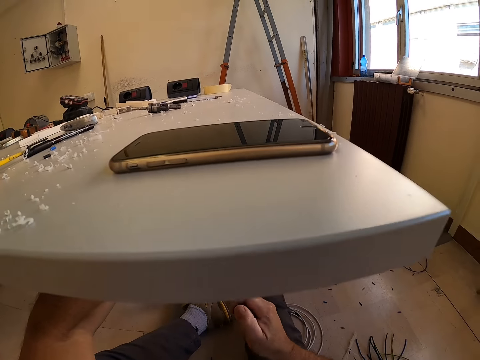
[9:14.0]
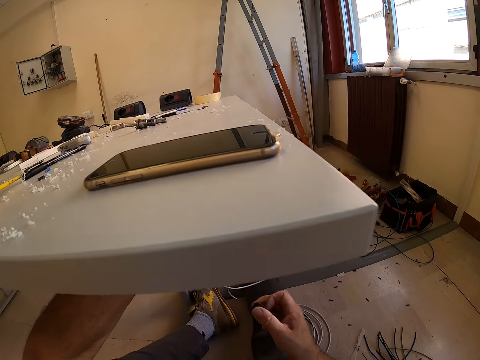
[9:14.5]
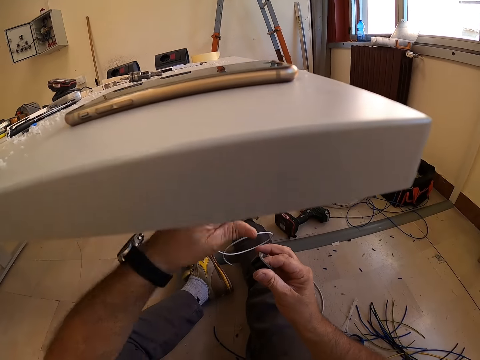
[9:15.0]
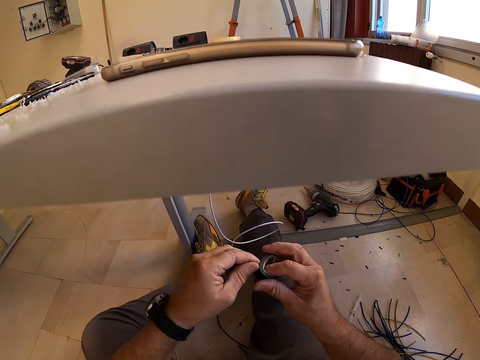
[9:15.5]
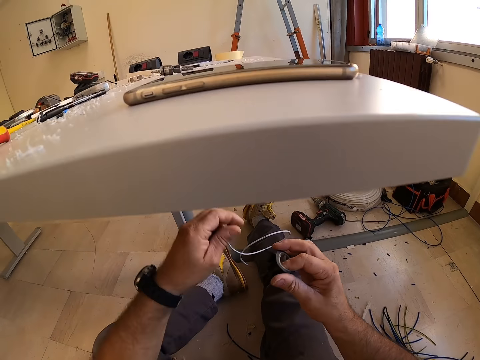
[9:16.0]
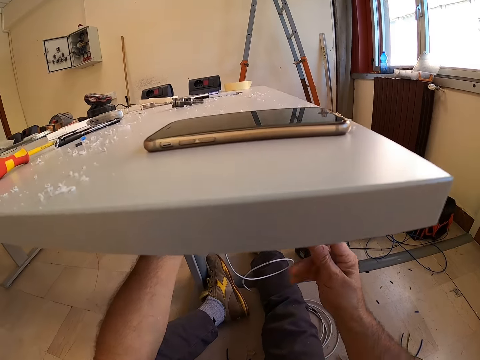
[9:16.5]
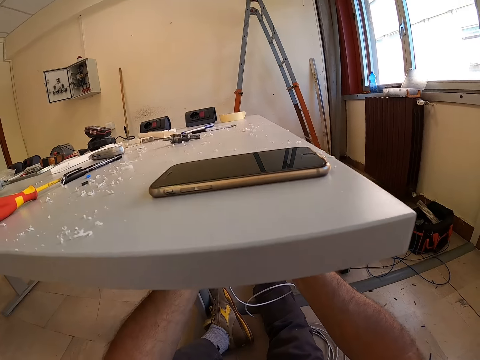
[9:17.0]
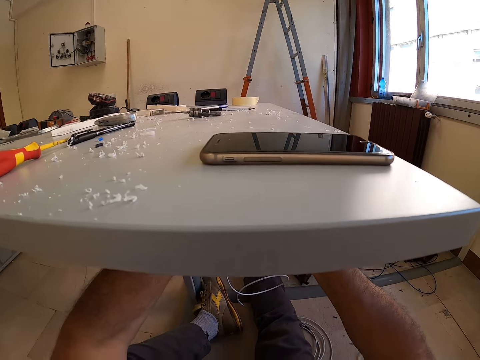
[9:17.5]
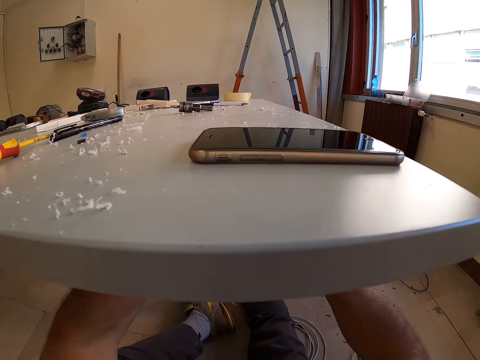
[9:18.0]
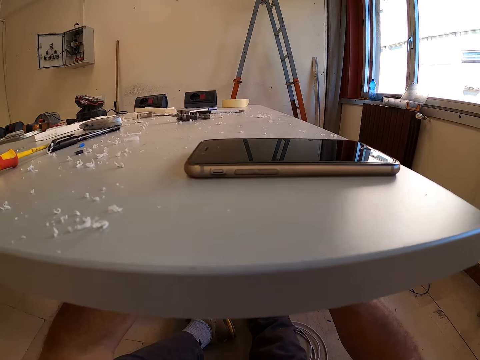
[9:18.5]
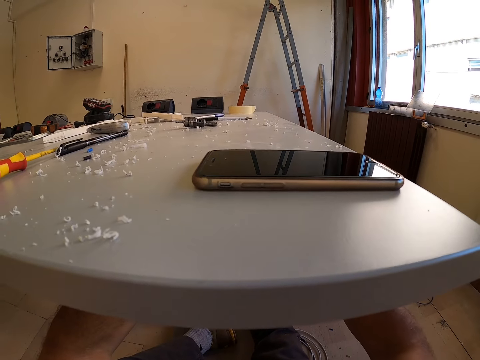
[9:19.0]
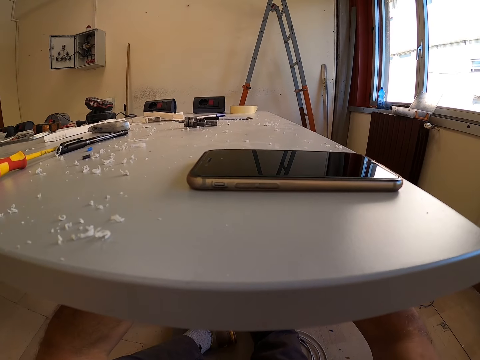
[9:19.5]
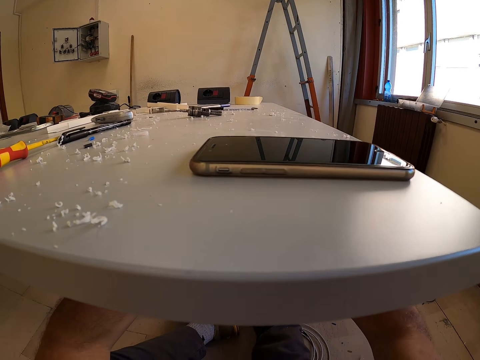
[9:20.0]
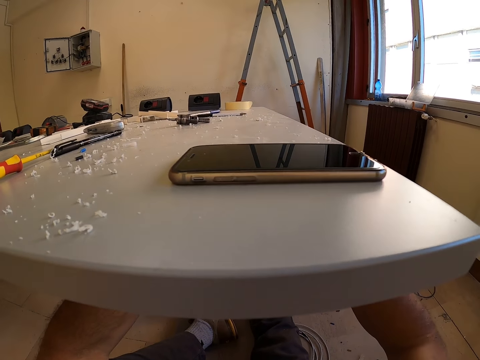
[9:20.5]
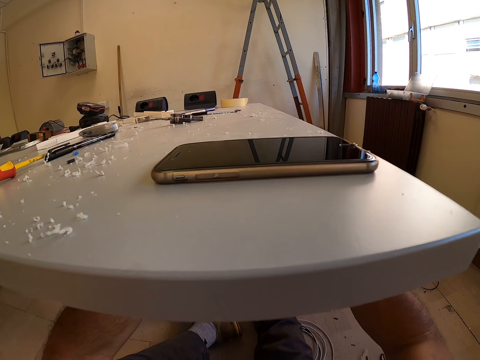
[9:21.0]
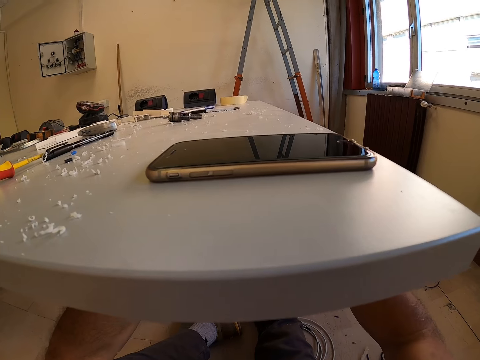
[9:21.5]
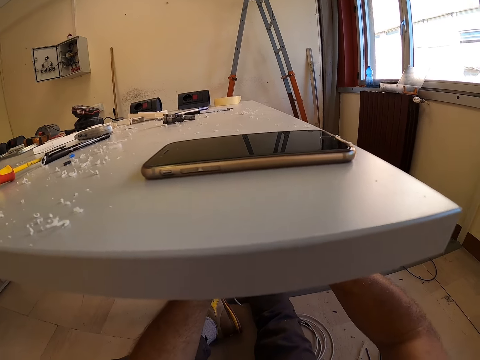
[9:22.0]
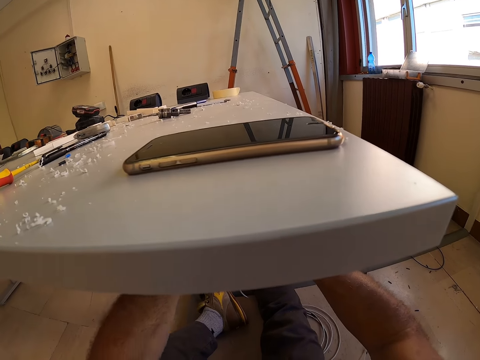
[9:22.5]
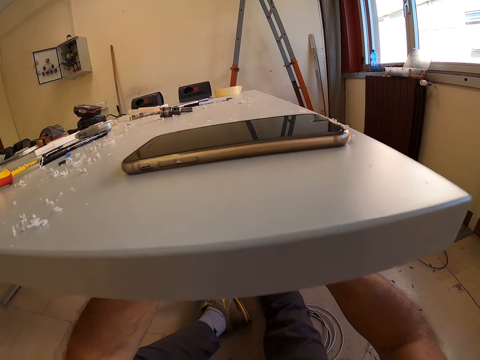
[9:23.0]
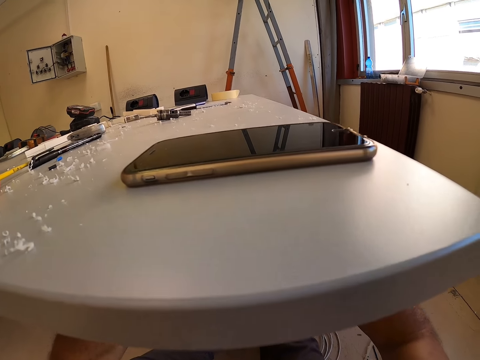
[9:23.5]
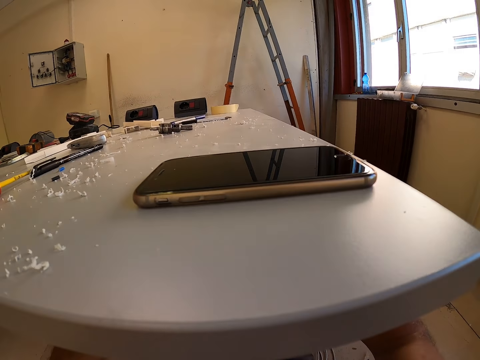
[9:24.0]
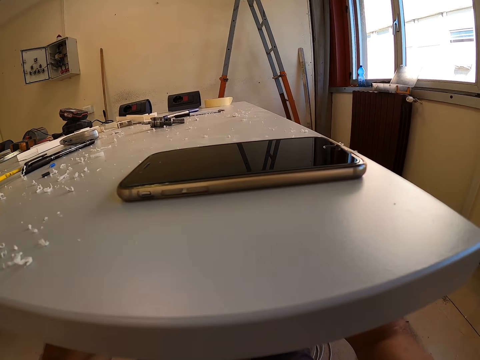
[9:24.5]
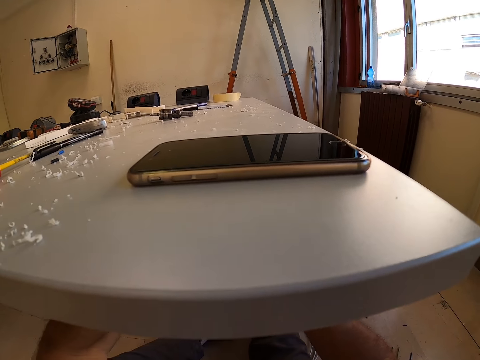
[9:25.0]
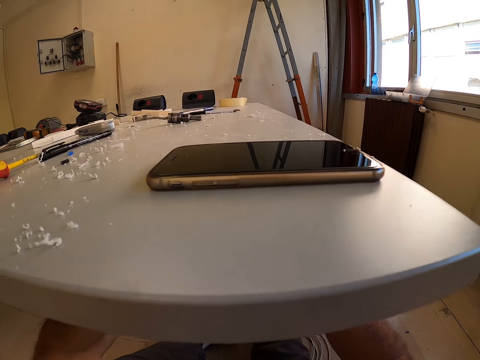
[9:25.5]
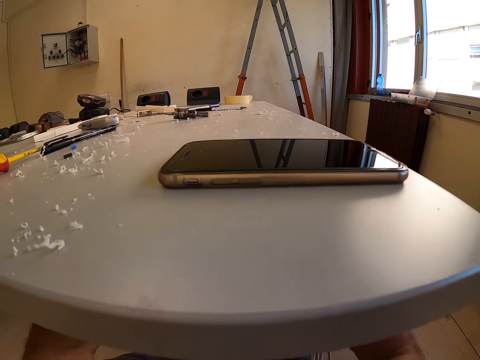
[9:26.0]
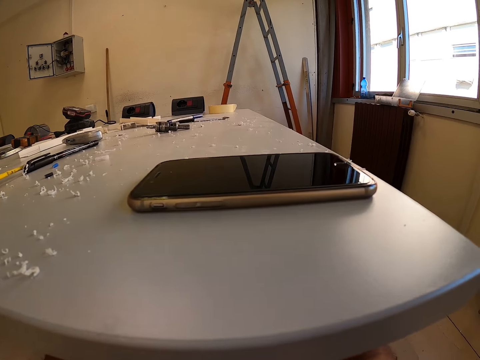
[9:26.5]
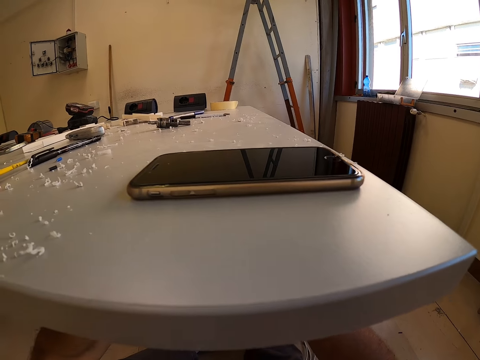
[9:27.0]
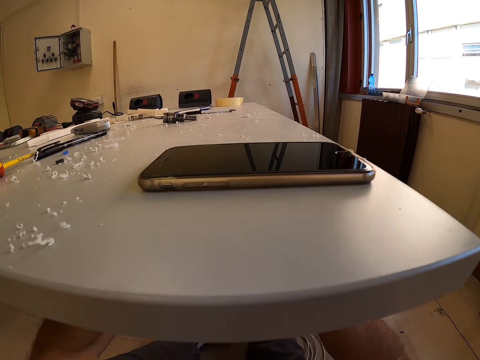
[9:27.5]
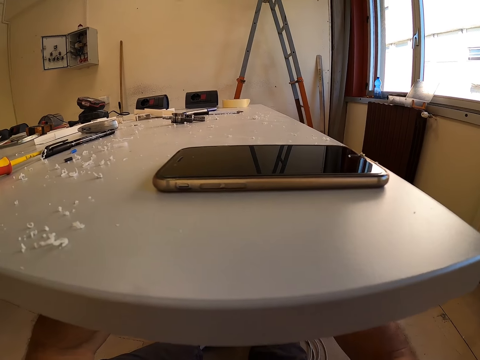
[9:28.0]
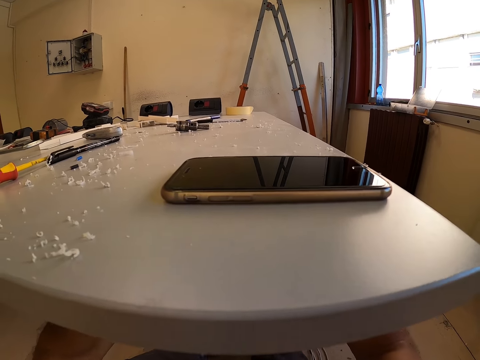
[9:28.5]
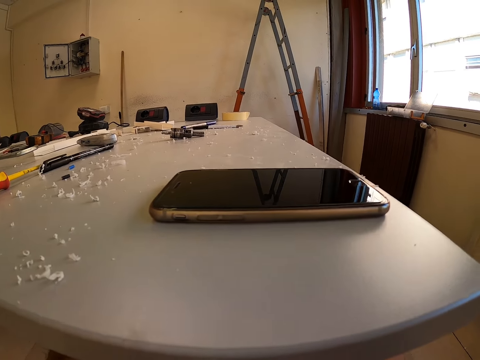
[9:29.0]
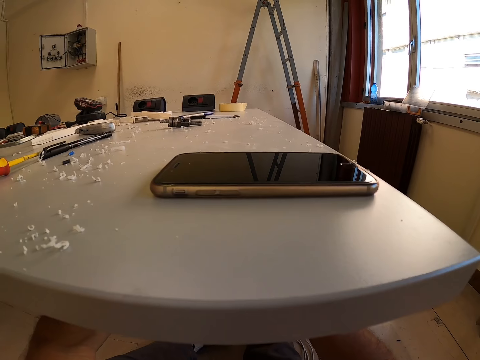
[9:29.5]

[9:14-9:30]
The camera wearer holds the sellotape or duct tape. They unwrap the duct tape under the table. They tape the cables under the table with the duct tape. They look at the phone on the table.

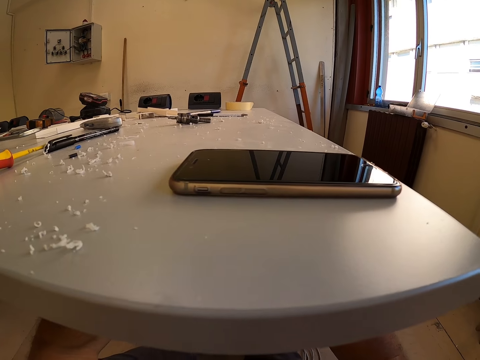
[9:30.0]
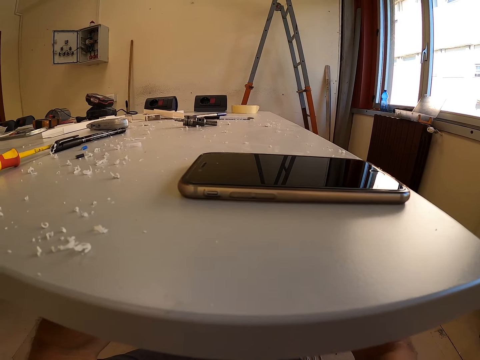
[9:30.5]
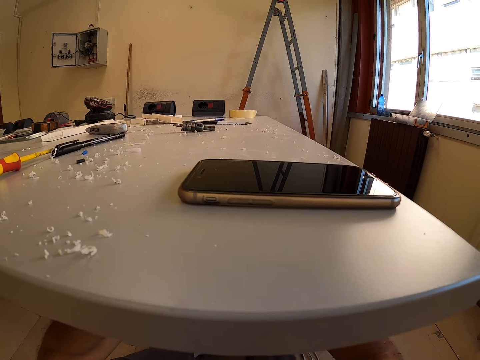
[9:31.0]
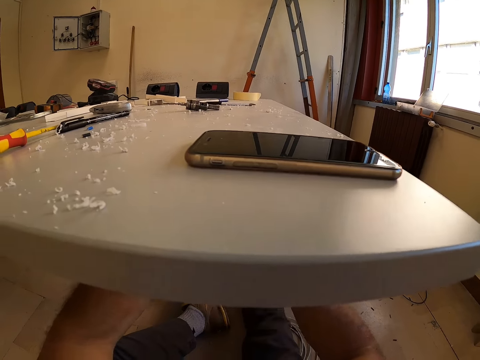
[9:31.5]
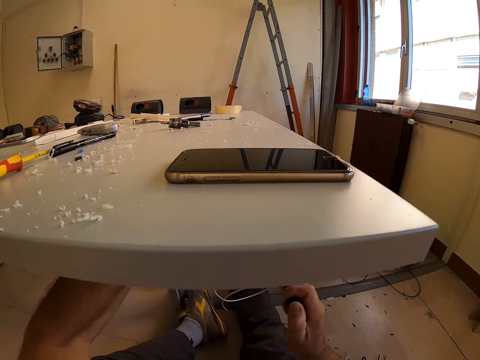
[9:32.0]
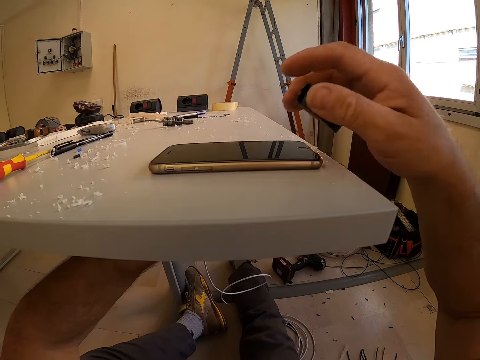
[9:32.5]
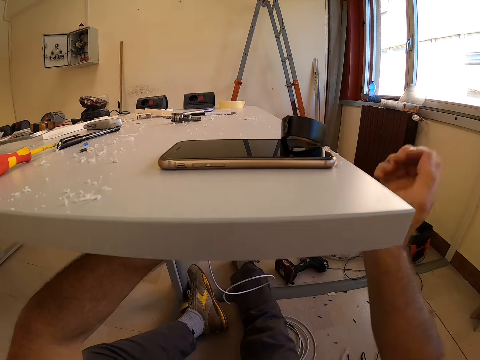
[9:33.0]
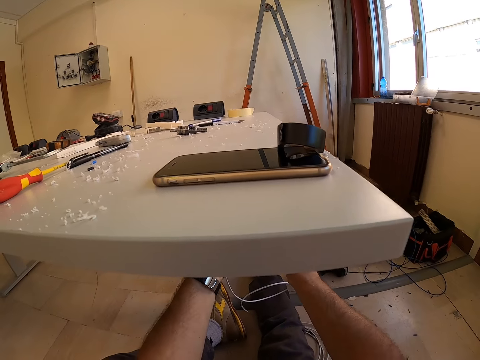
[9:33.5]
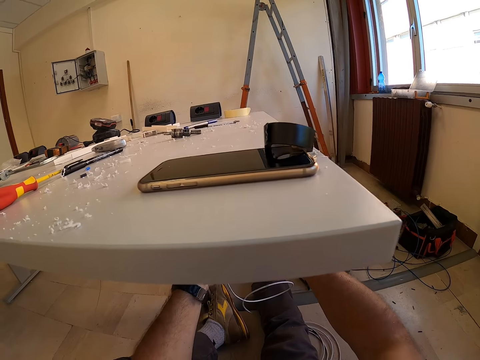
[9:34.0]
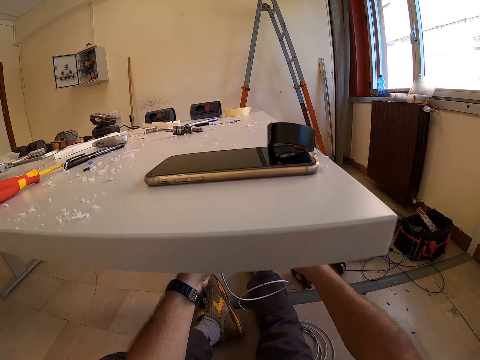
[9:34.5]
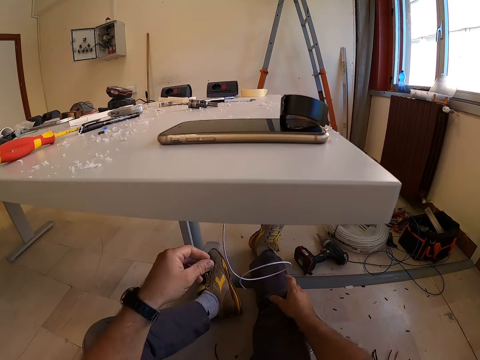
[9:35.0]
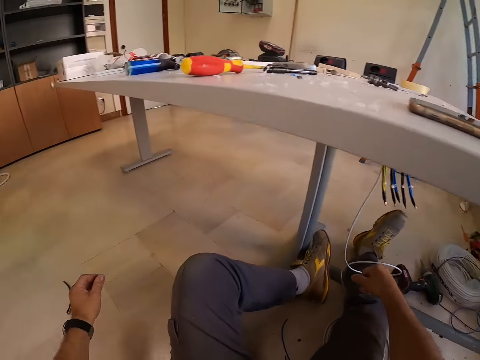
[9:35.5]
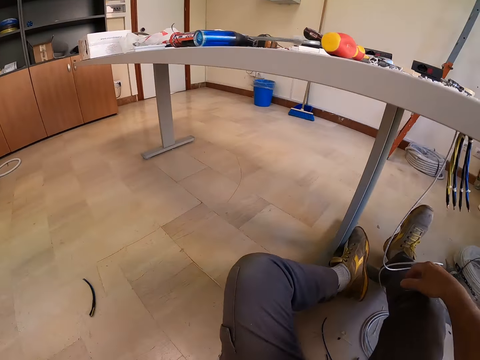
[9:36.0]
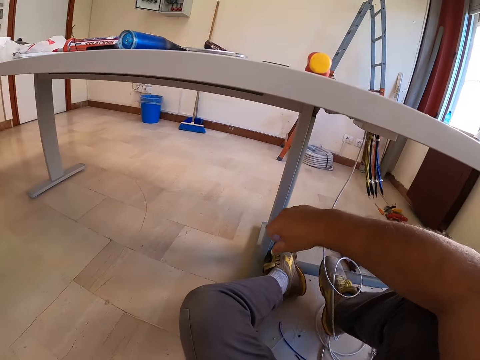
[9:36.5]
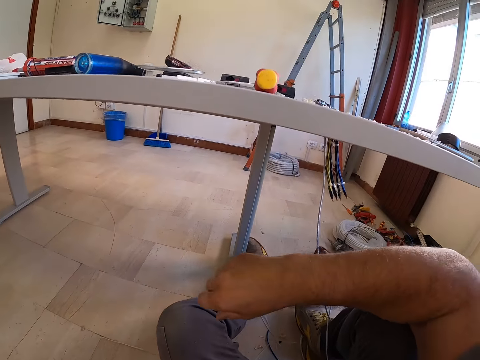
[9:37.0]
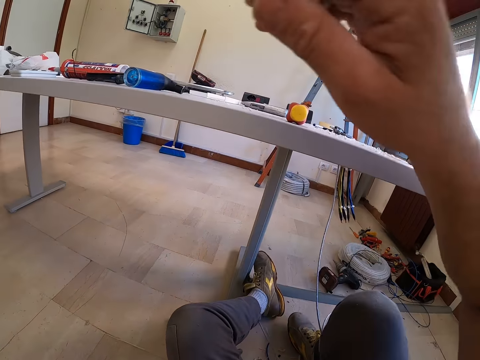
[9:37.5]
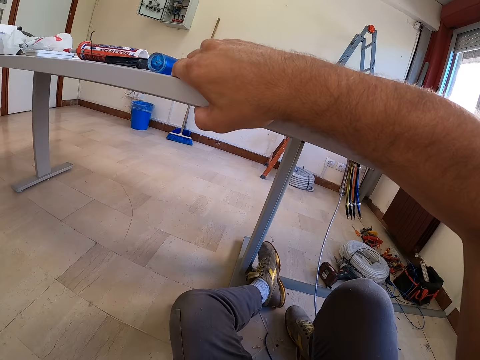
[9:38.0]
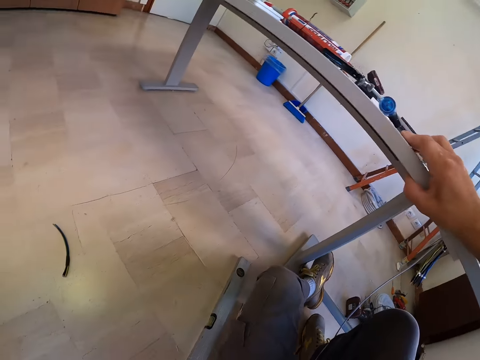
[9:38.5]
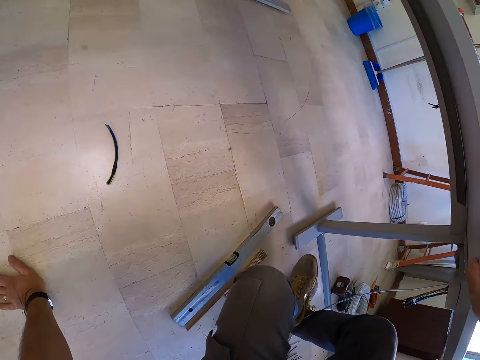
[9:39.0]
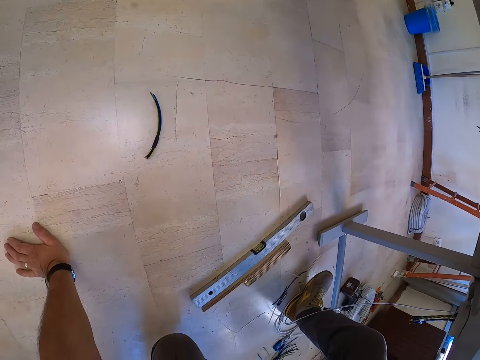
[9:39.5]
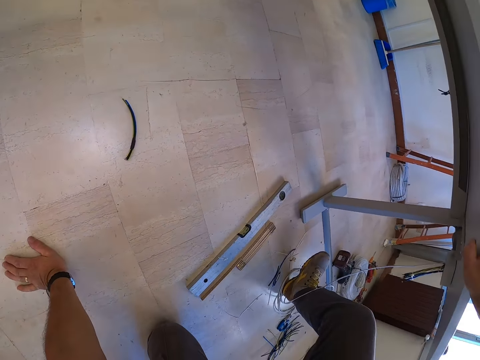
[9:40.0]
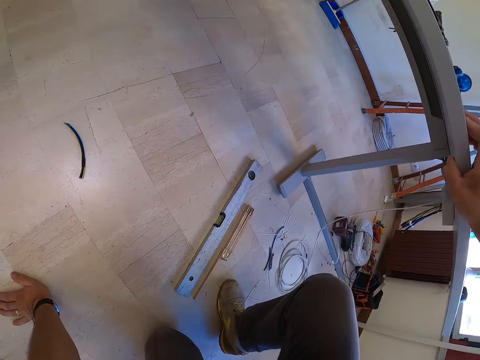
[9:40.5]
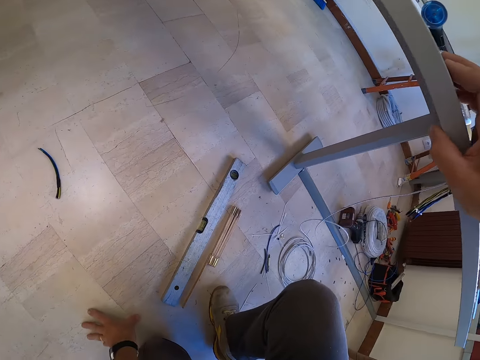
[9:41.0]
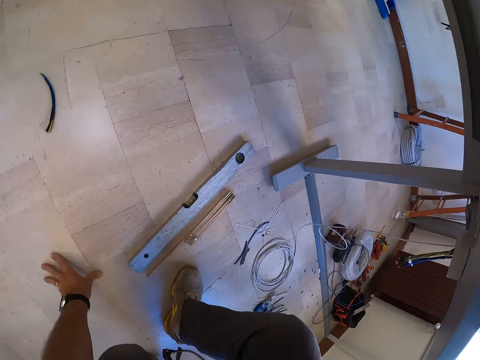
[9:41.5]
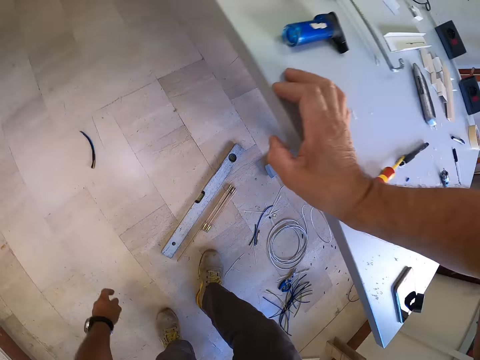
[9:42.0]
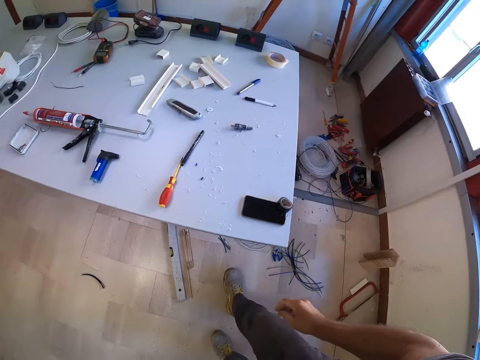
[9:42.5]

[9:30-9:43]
The camera wearer drops the duct tape on the phone on the table. He puts the hands under the table and joins the cables together under the table. He moves on the floor. He holds the table with his left hand. He gets up from the floor. He holds the floor with his hand.
